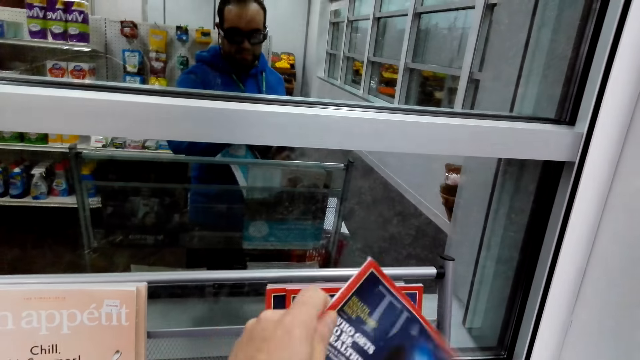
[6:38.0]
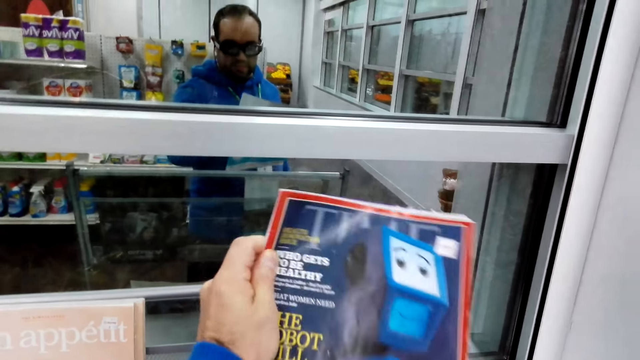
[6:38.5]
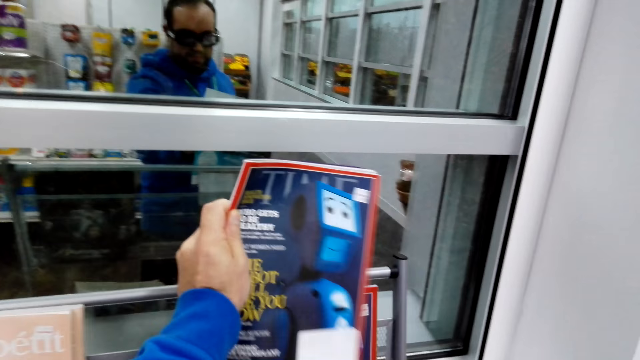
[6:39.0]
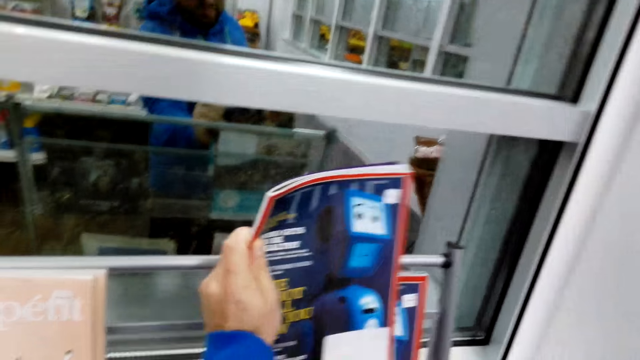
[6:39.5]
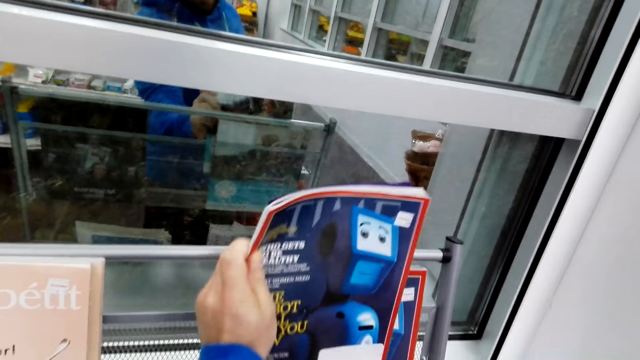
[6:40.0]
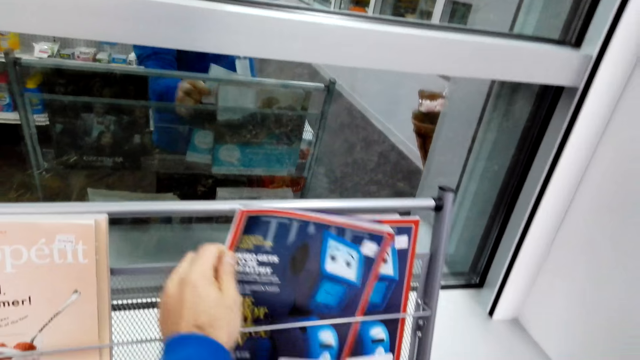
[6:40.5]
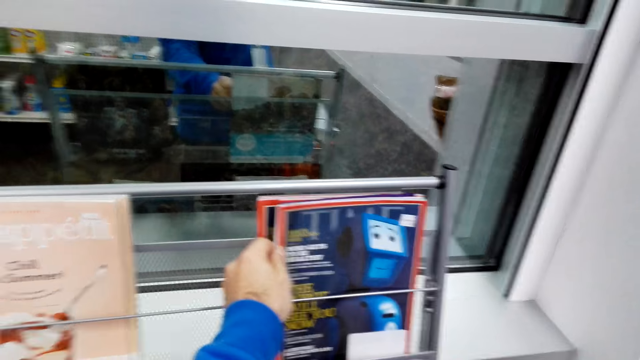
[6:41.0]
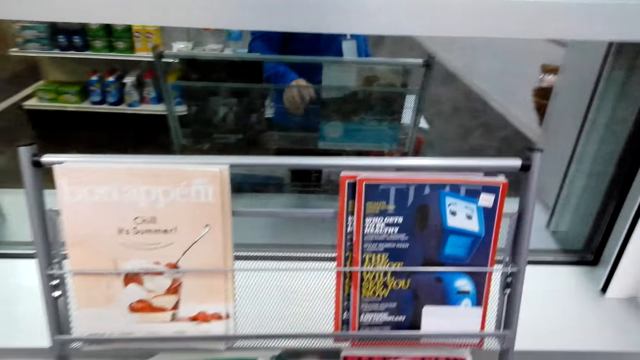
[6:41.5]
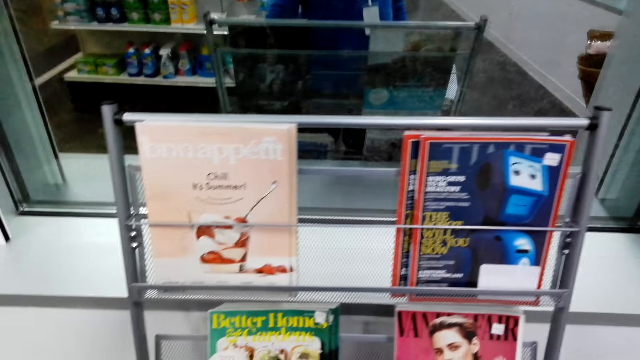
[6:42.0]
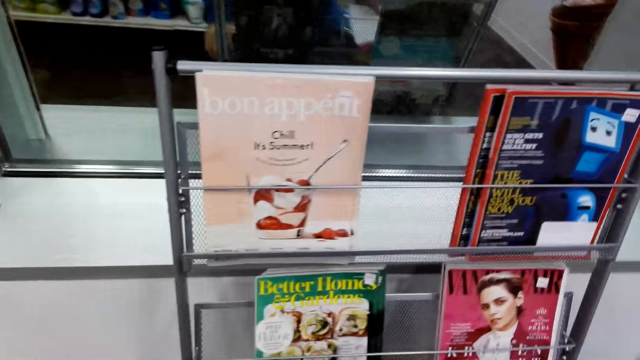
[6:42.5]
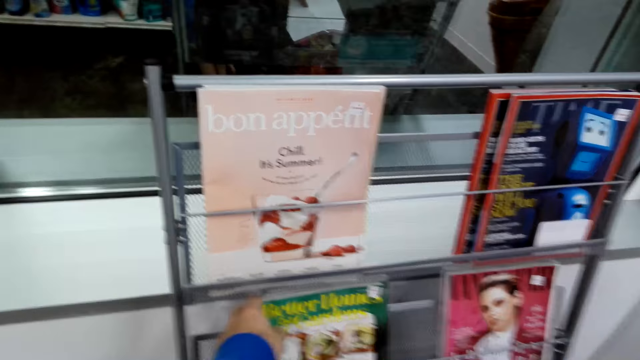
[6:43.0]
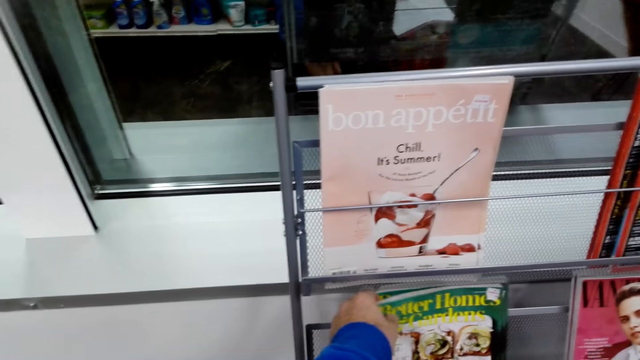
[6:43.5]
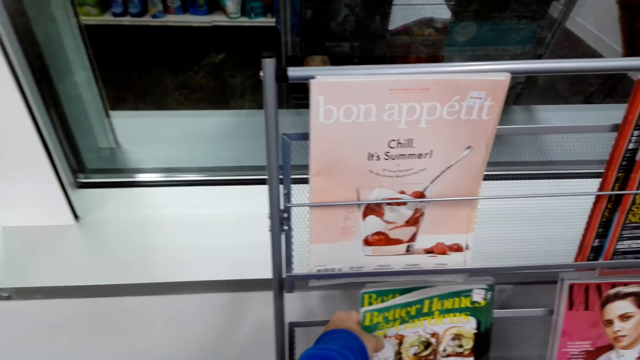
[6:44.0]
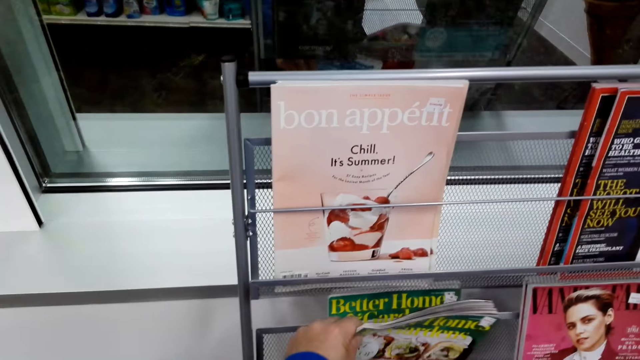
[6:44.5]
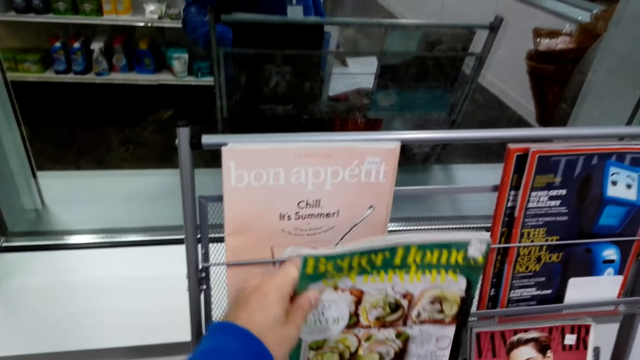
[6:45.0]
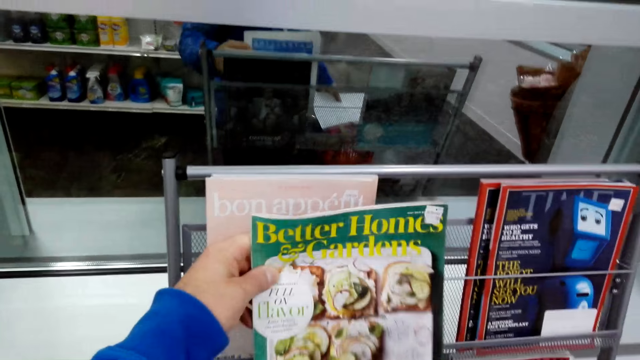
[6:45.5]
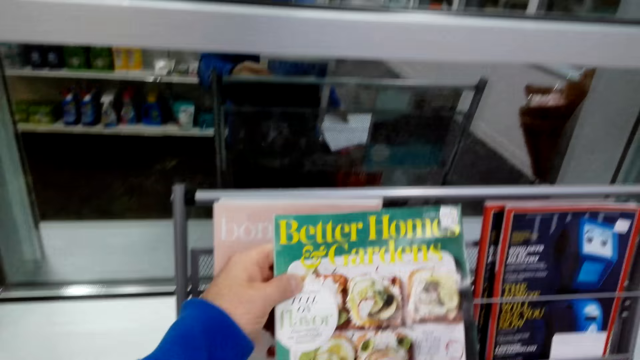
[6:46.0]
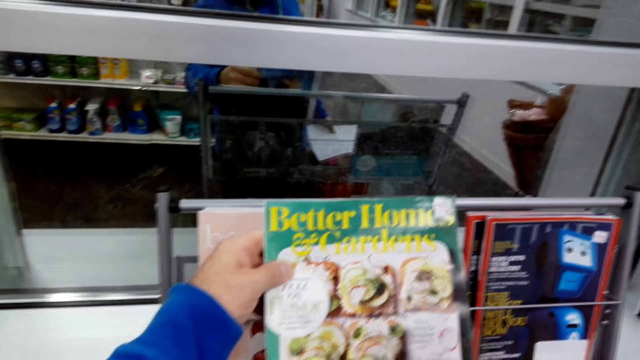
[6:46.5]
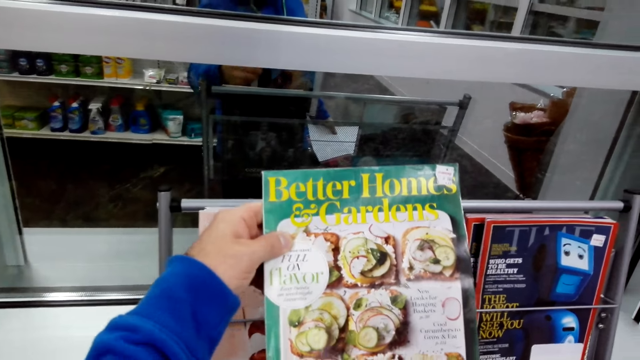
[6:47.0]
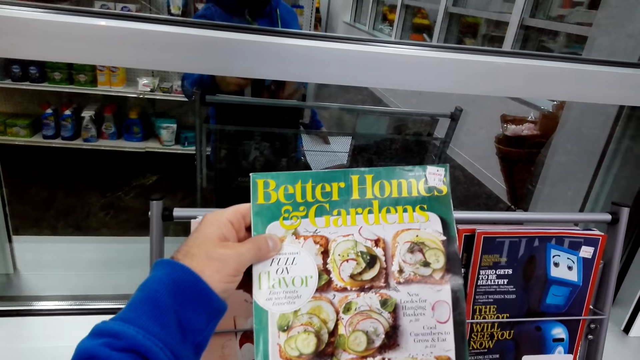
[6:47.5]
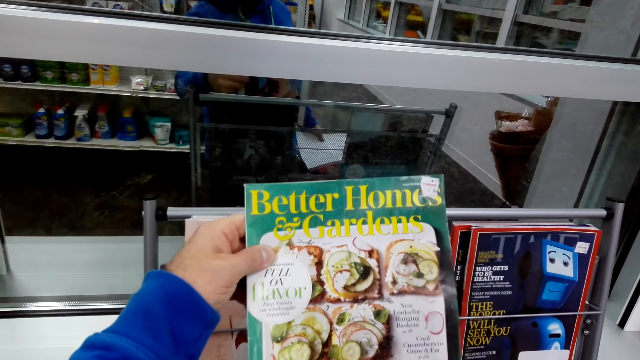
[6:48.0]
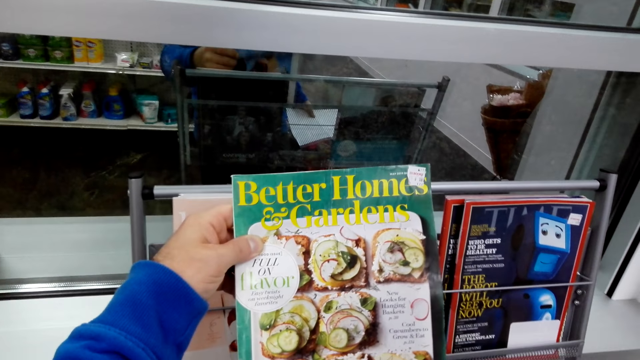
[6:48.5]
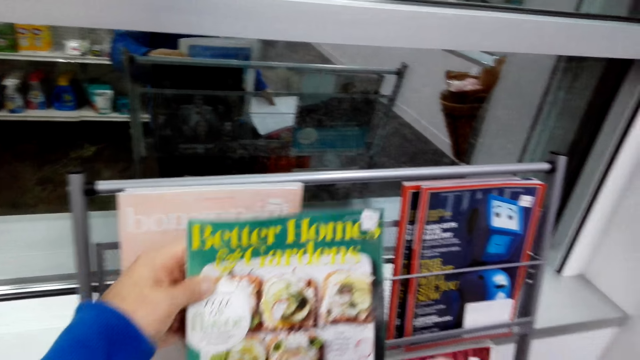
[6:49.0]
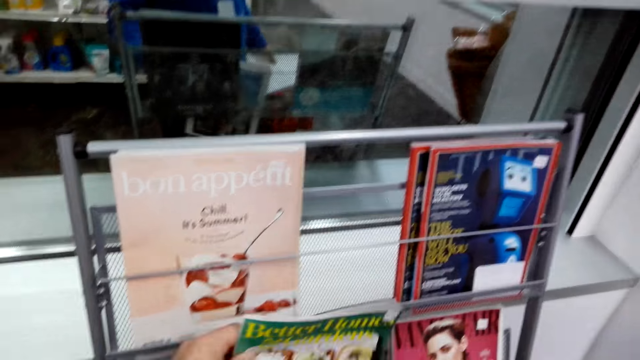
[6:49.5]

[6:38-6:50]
The camera wearer puts the book or magazine on the shelf. They take another magazine. They look at the magazine.

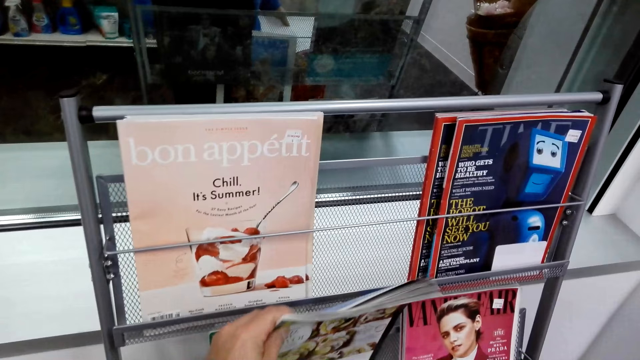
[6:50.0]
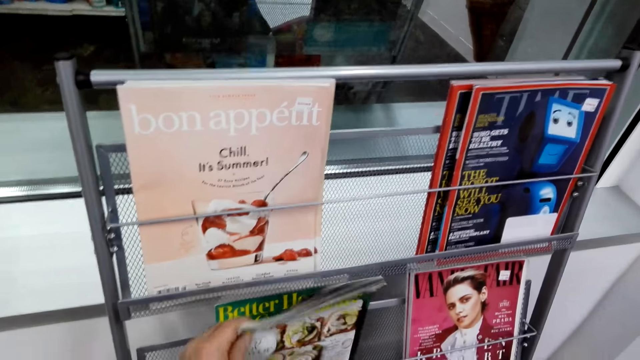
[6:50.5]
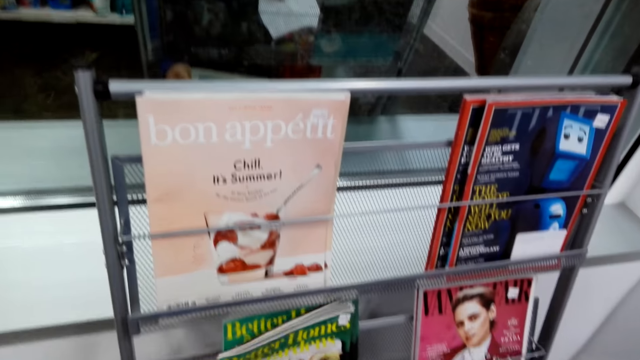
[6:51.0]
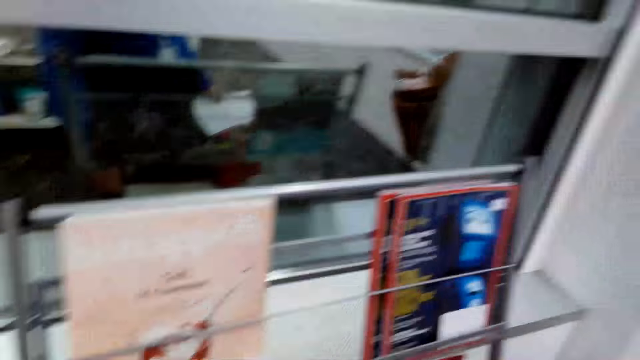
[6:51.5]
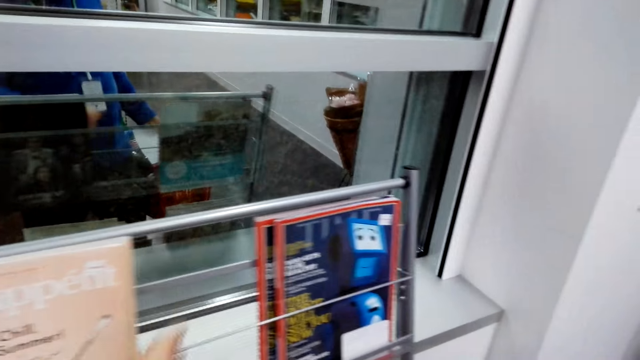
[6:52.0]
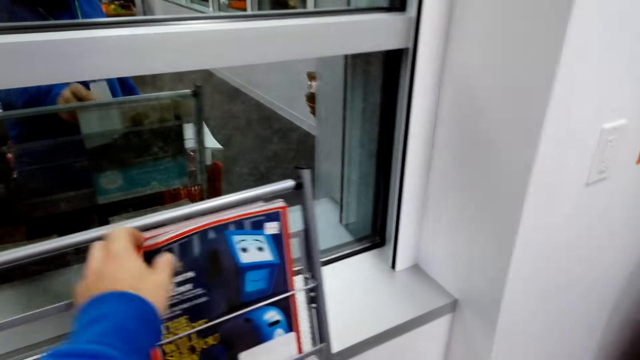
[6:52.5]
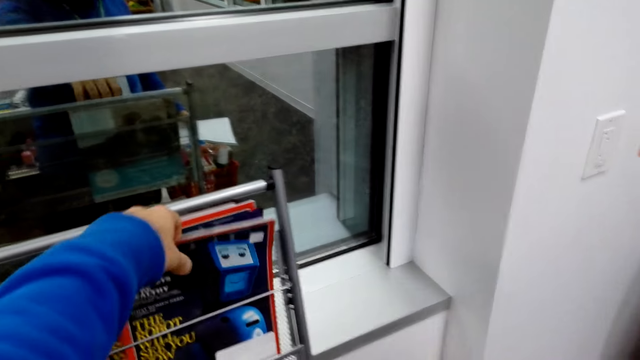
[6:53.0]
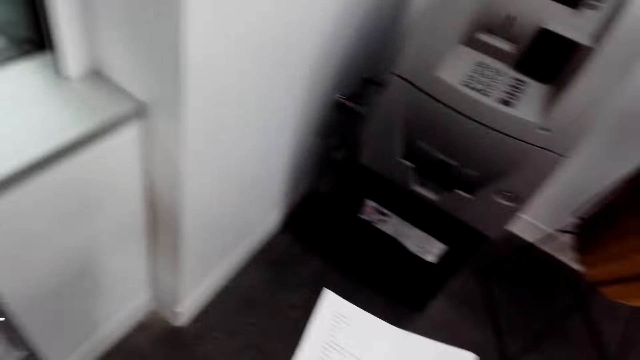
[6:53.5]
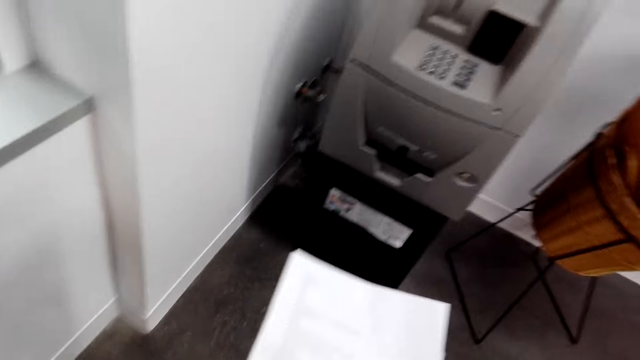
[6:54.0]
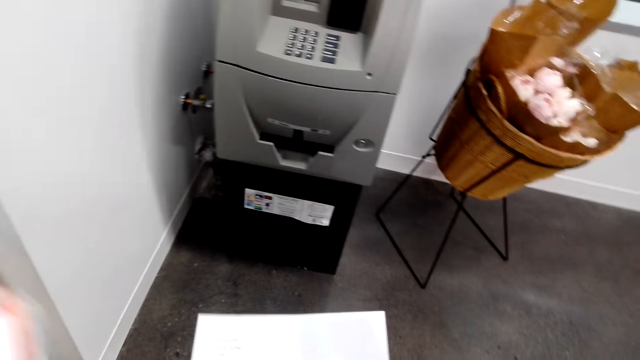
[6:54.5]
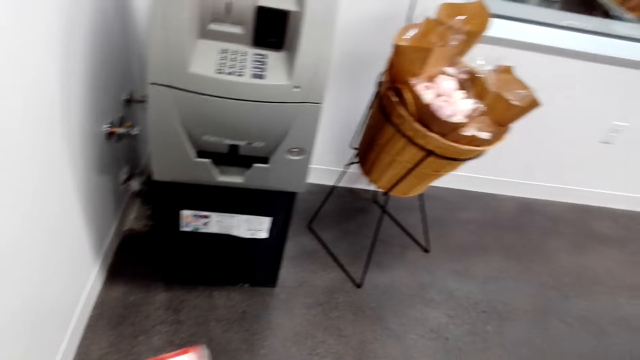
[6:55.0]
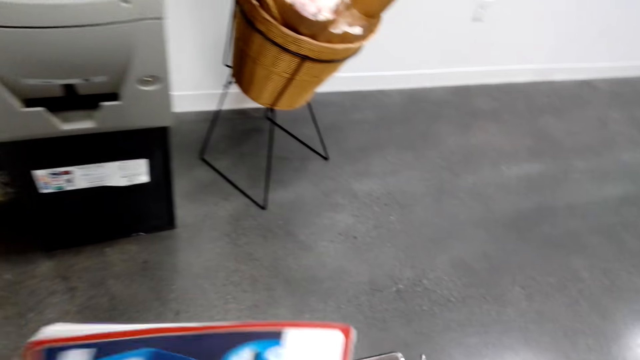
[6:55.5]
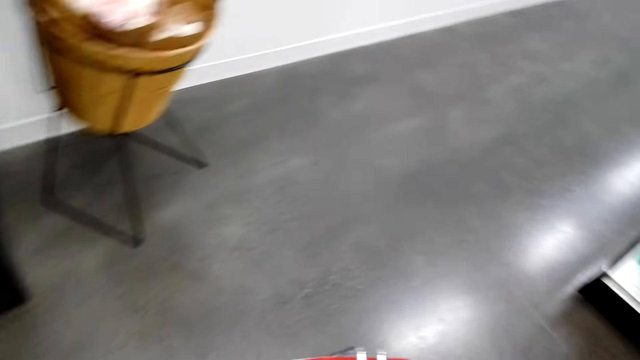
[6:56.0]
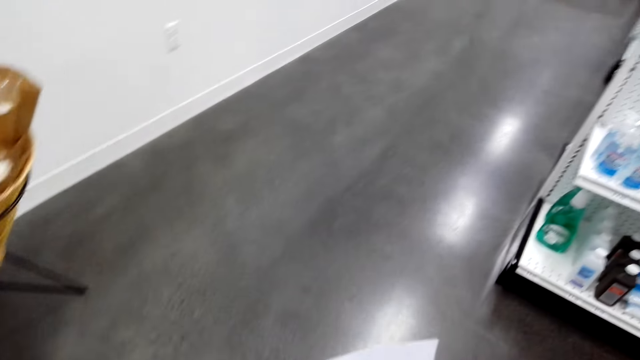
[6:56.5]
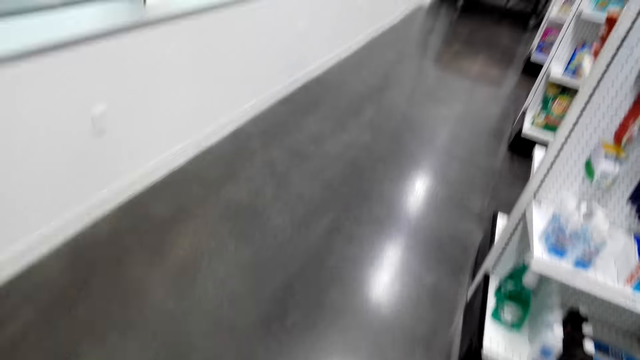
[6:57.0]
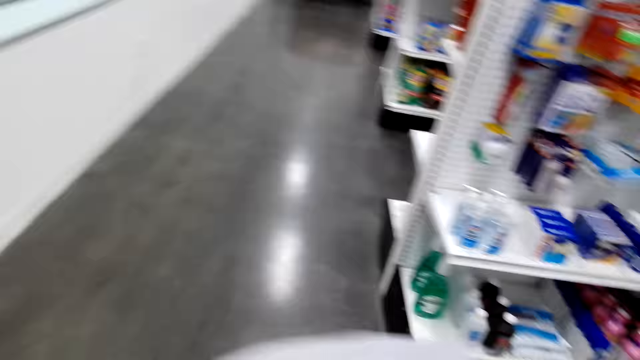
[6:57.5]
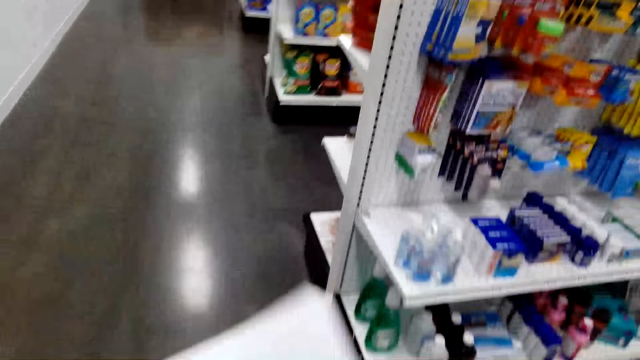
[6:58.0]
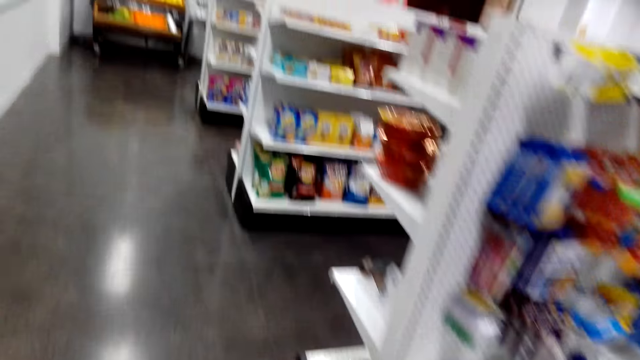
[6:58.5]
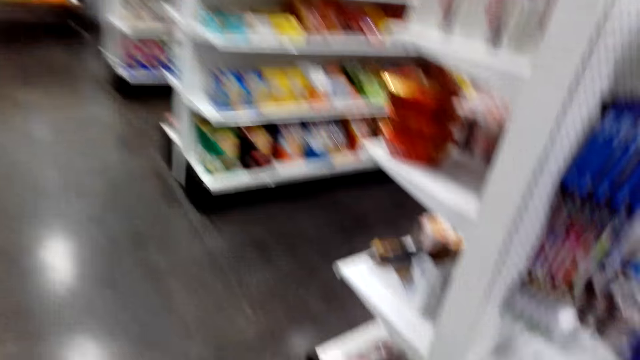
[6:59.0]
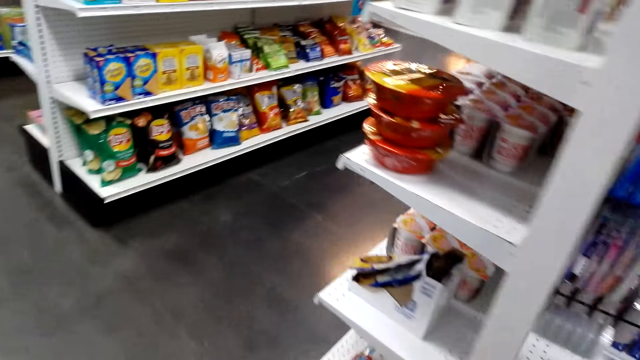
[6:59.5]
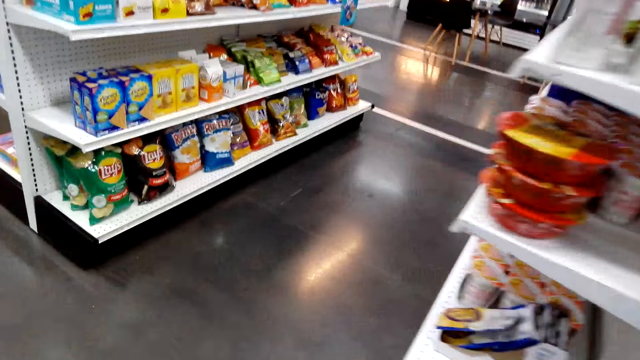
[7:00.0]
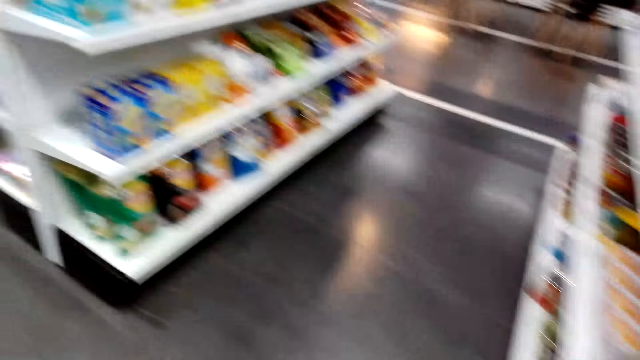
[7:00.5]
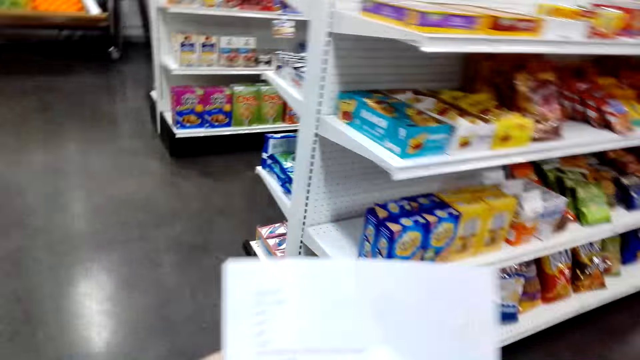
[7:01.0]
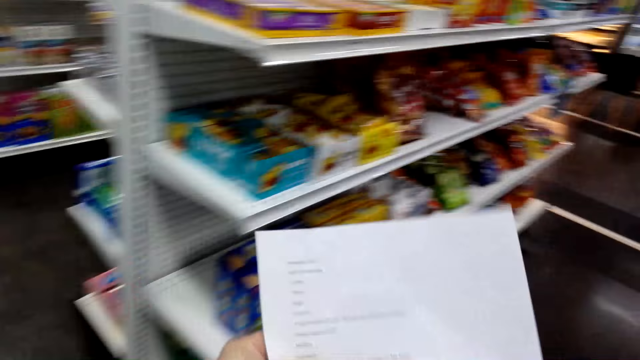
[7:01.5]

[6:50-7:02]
The camera wearer returns the magazine. They take a magazine. They put the book in the basket. They walk around the room.
